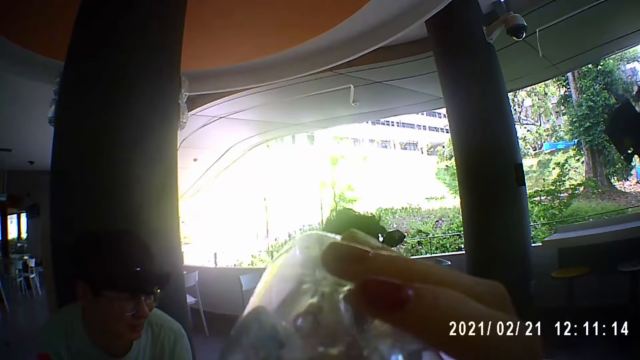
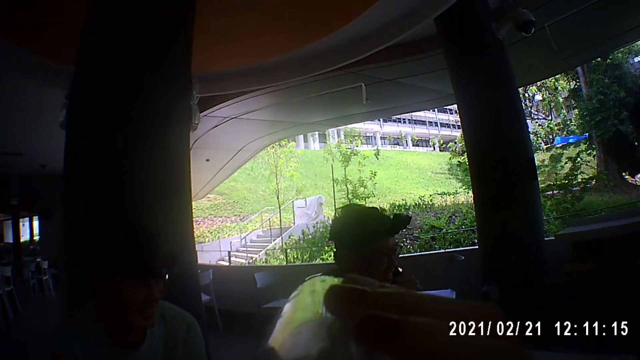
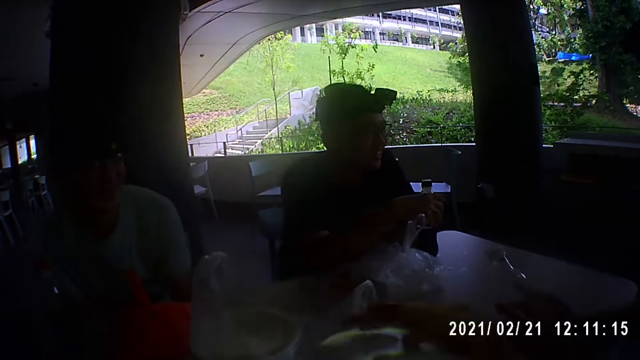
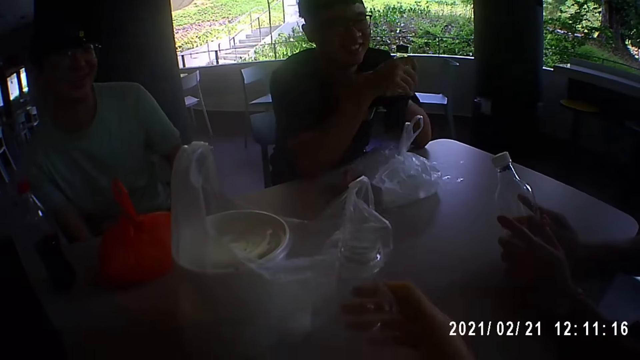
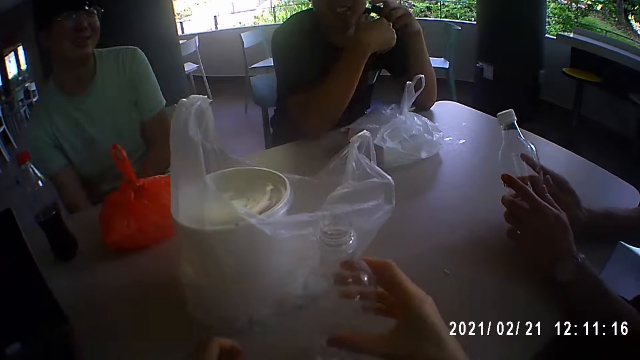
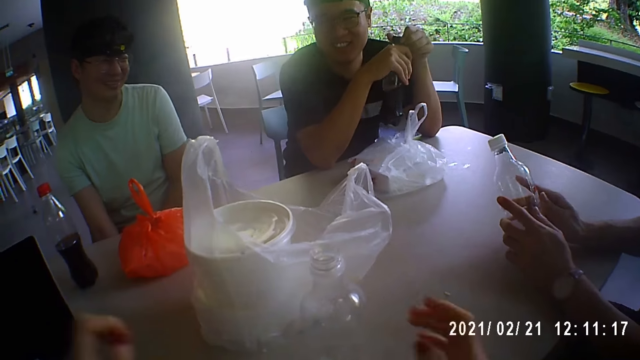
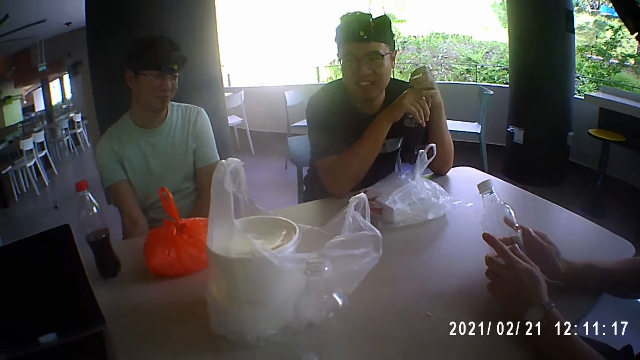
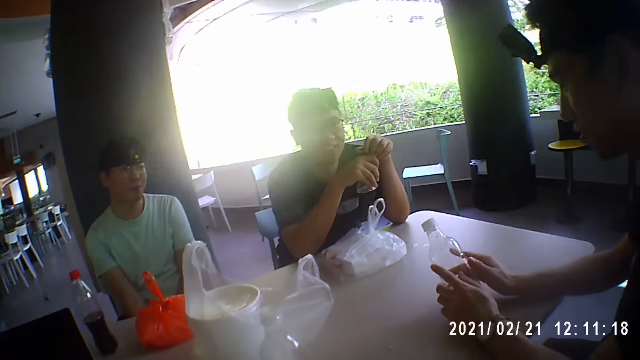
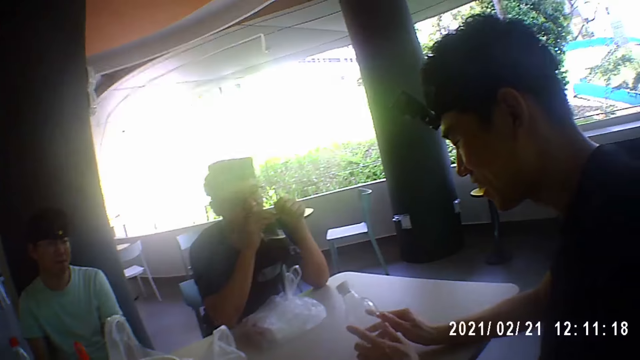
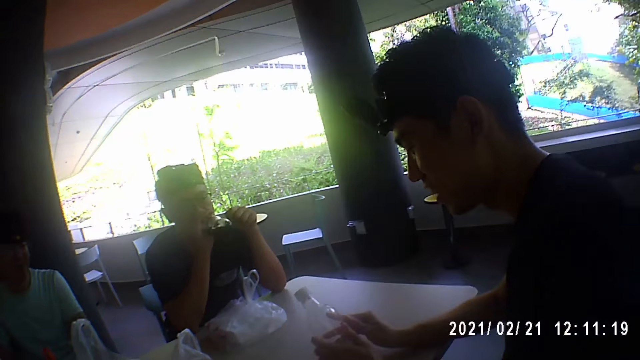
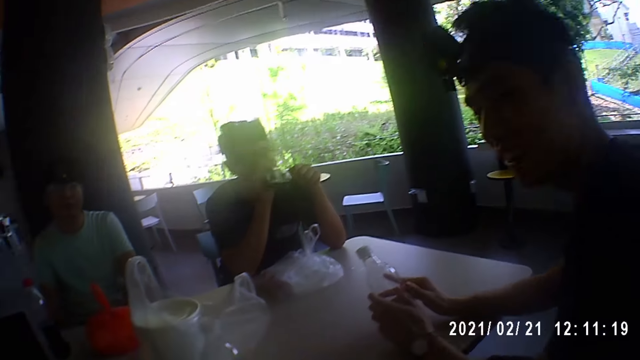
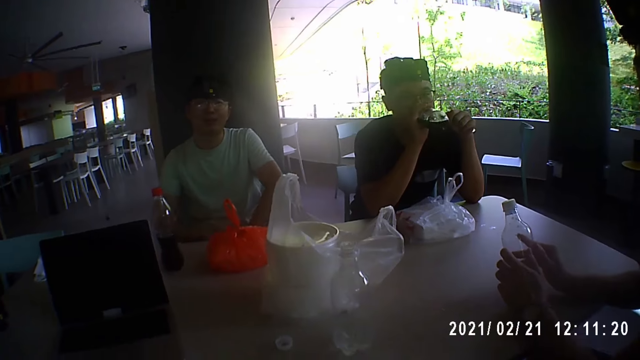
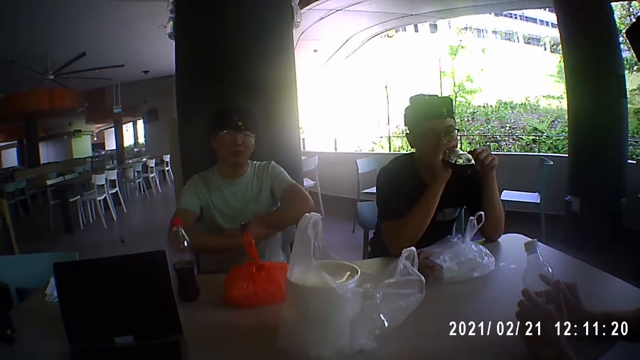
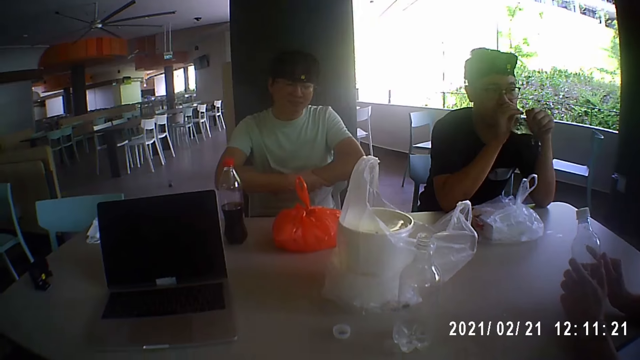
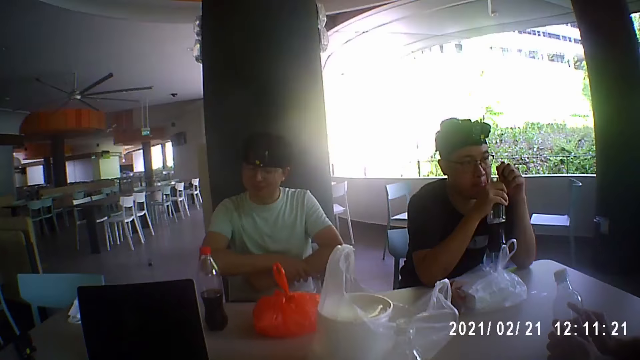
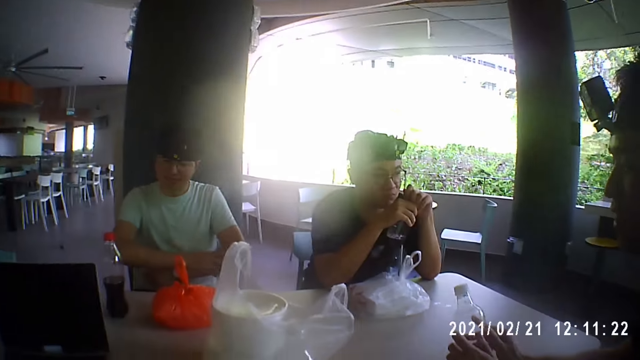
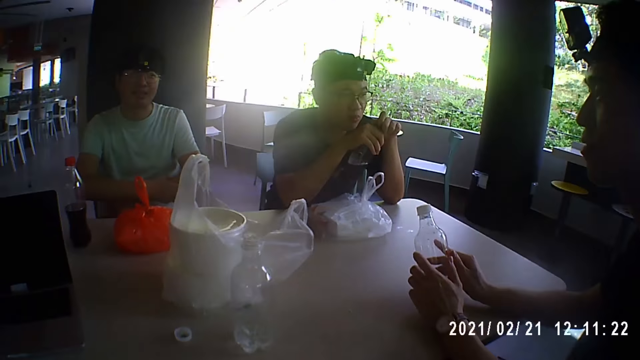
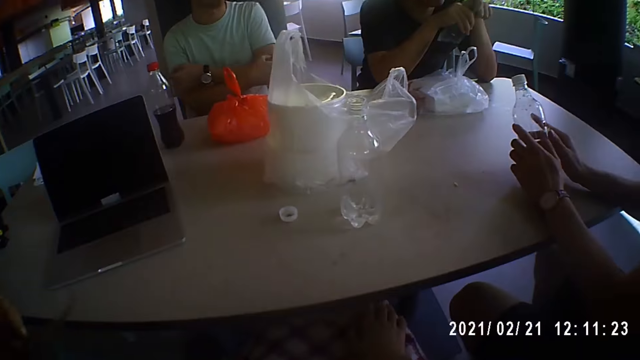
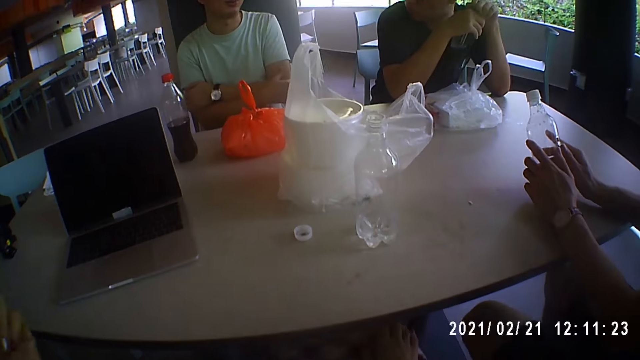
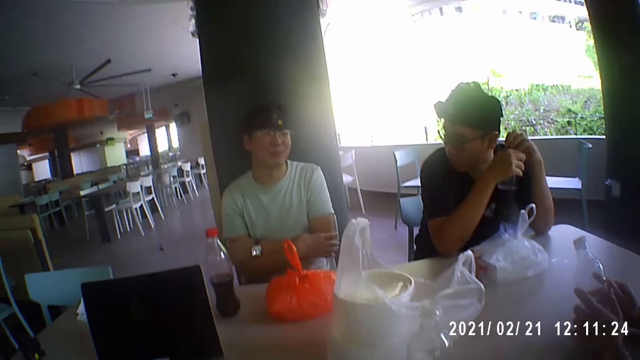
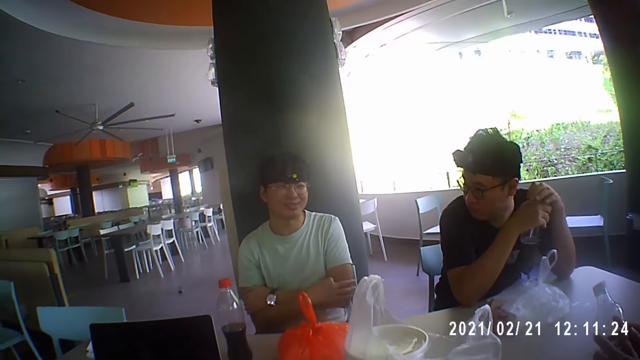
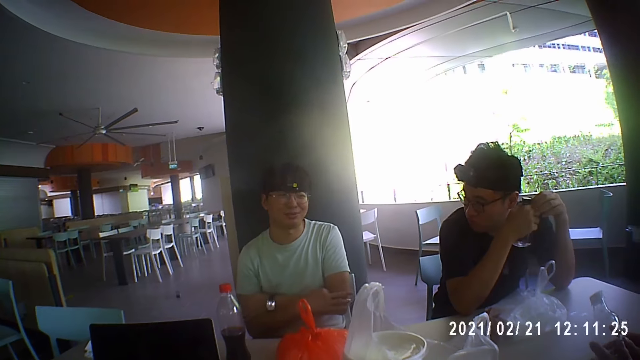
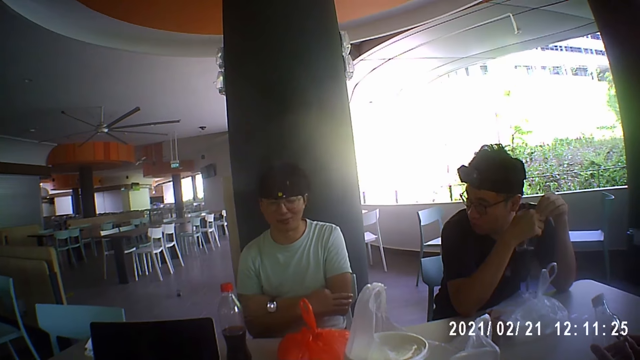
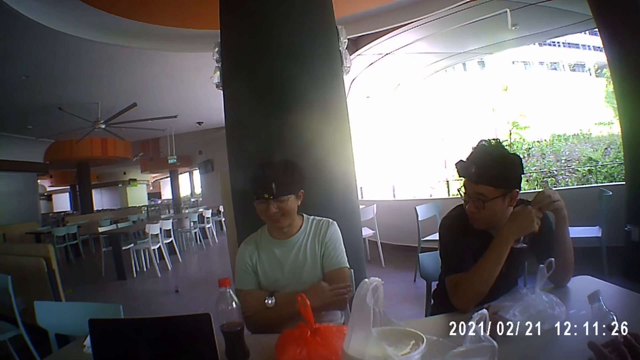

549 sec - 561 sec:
The camera wearer drinks from the bottle. A man talks to a woman. Another man touches his hand watch. A third man takes the drink bottle. The camera wearer puts the bottle down. A fourth man covers the bottle of soda in his right hand with the bottle cap in his left hand. A fifth man folds his hands across his chest. A man talks to the camera wearer.

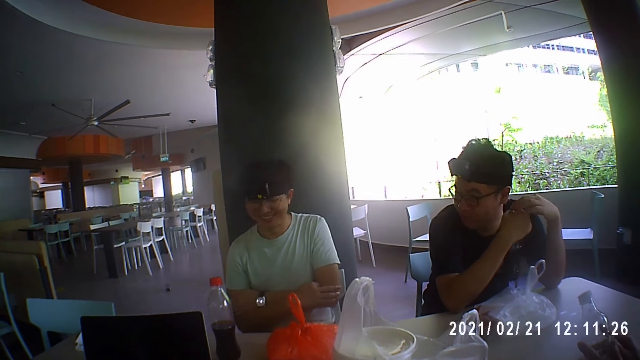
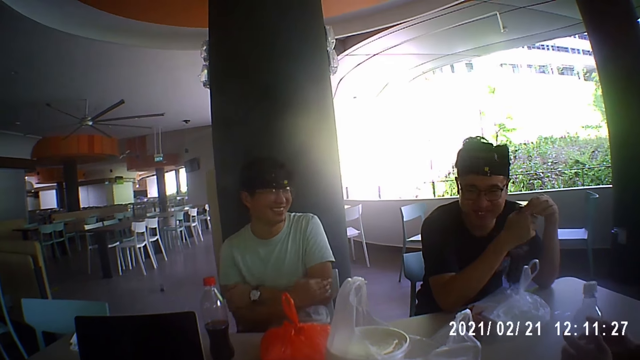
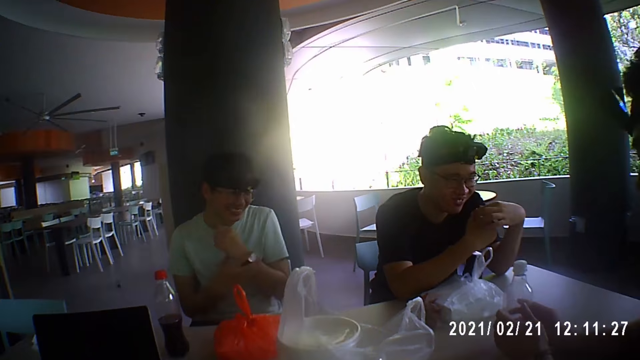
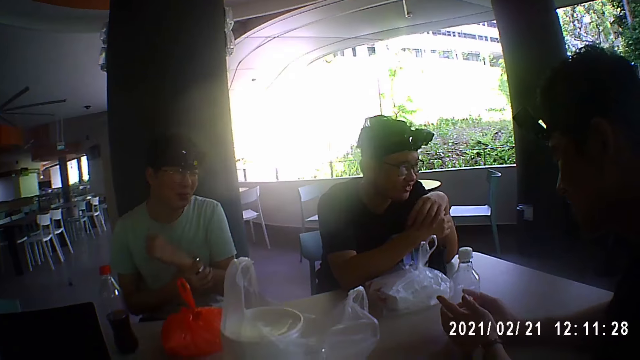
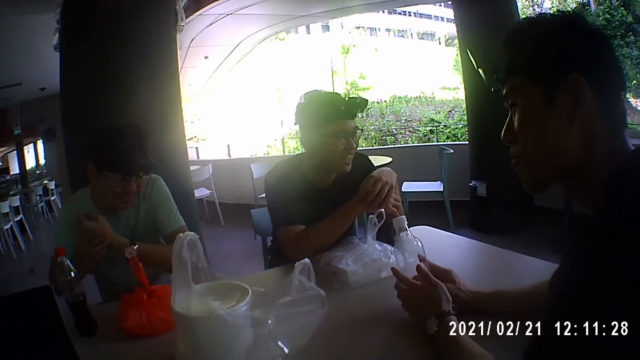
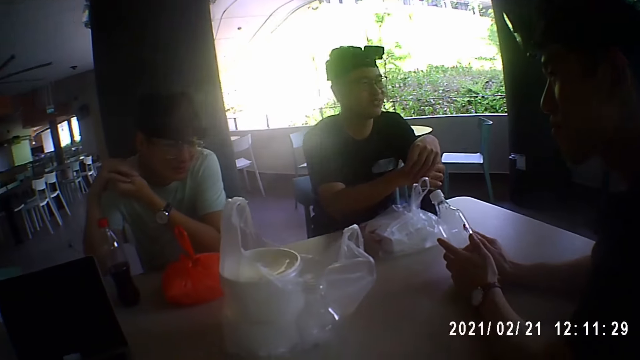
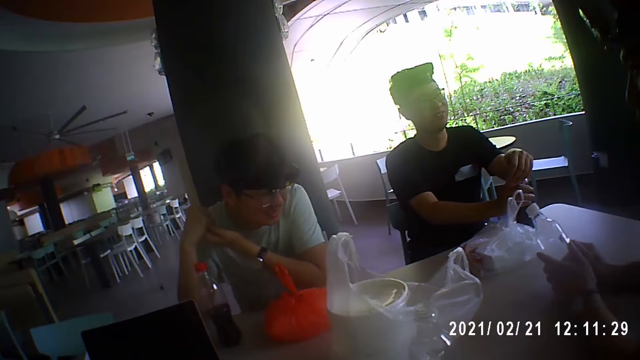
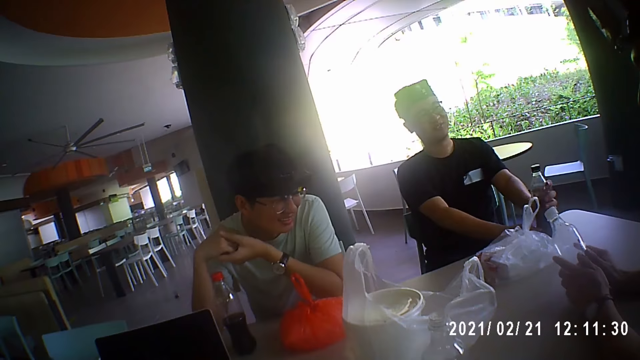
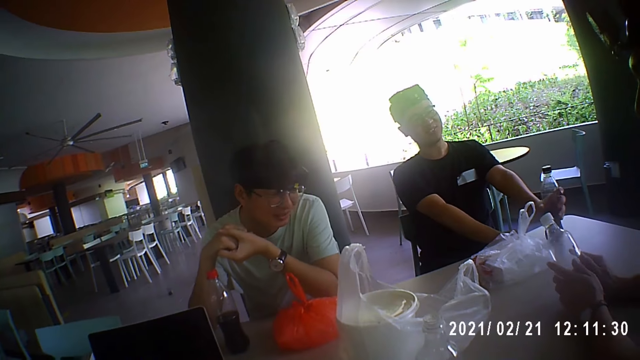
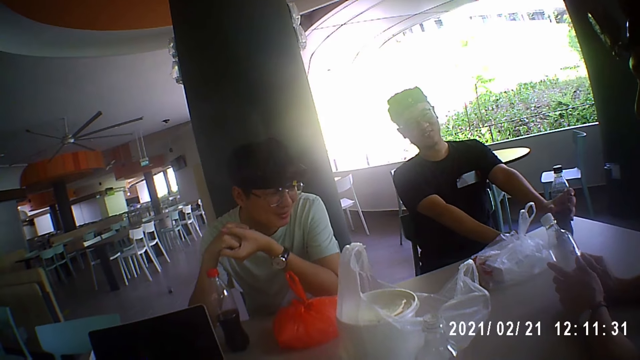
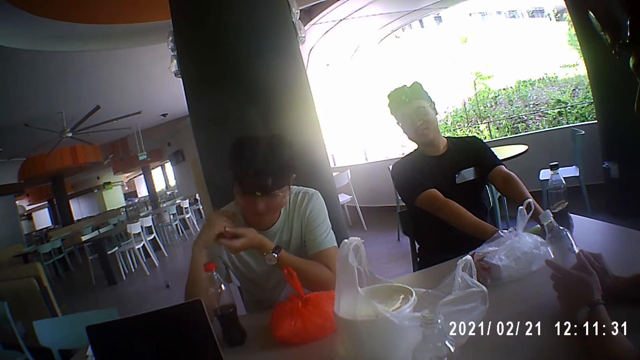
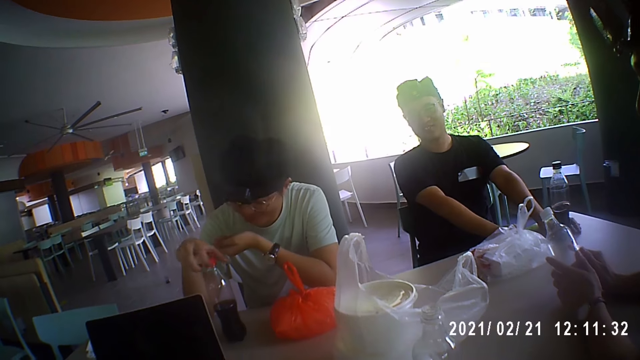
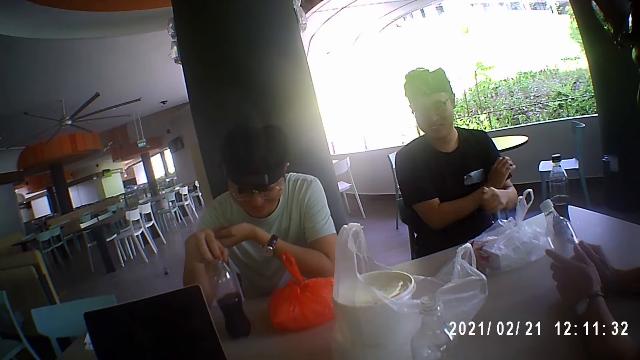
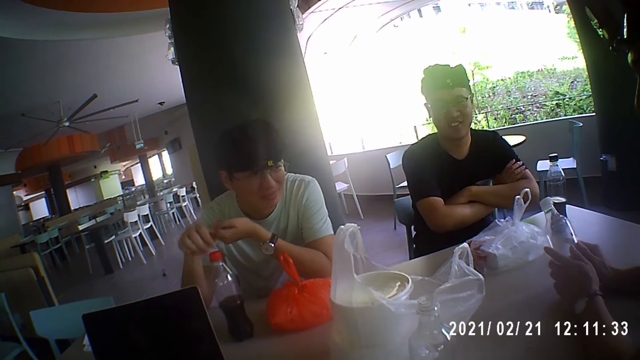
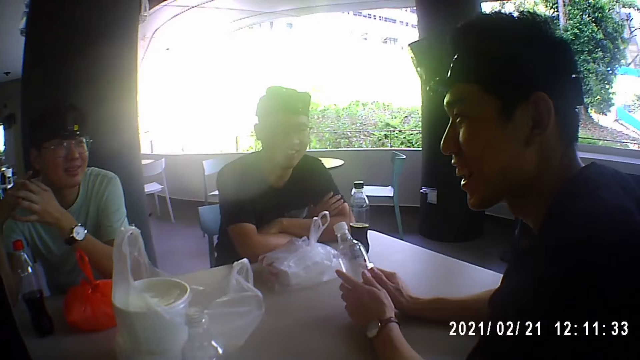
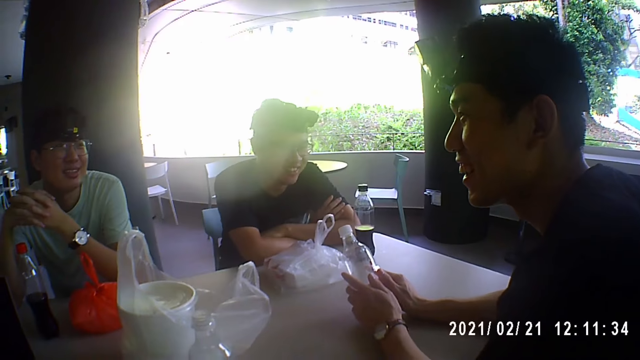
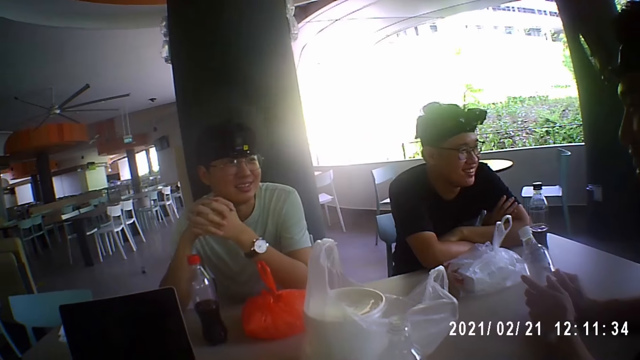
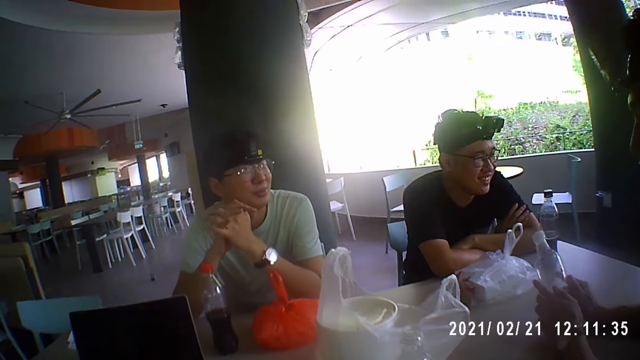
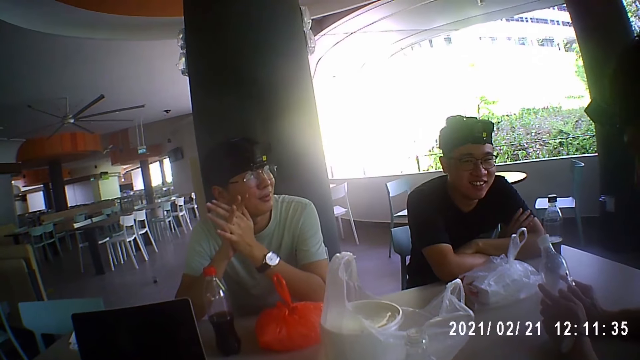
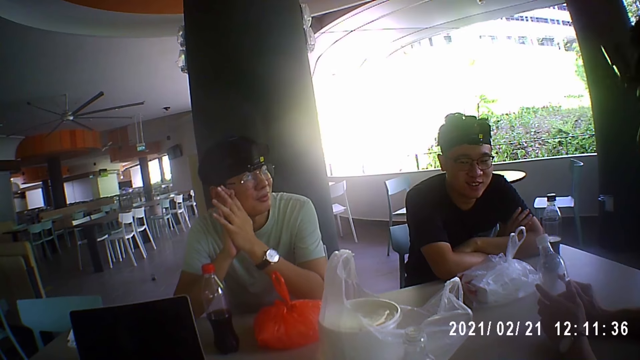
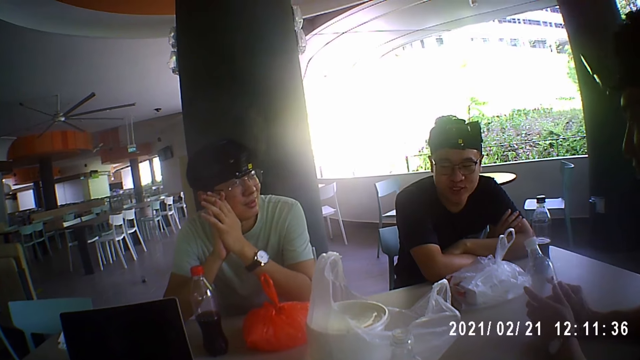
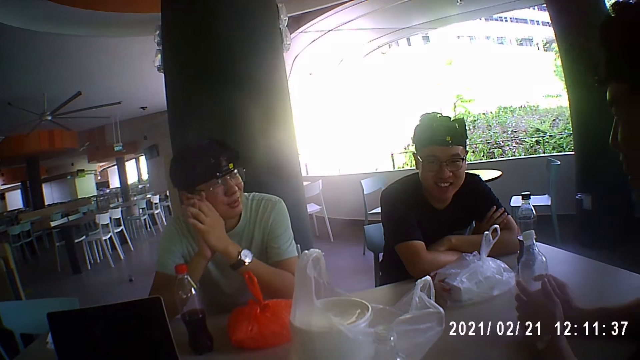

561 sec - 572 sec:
A man adjusts a watch on his left wrist with his right hand. Another man places the bottle of soda in his hands on the table. A third man picks up a bottle of water from the table with his hands. The first man places his hands on the table. The second man moves the bottle of soda across the table with his left hand. The first man moves a bottle of soda across the table with his right hand. The second man folds his hands across his chest. A man touches the bottle. The second man places his hands on the table. A man talks to another man.
